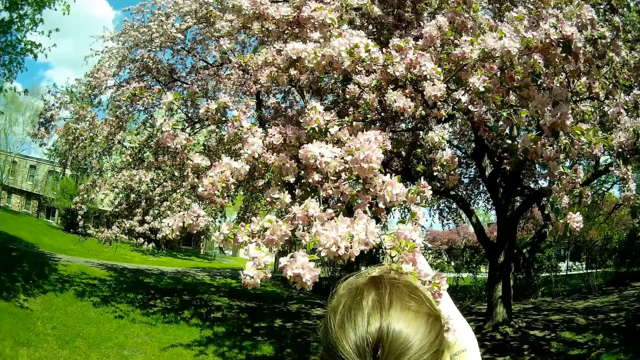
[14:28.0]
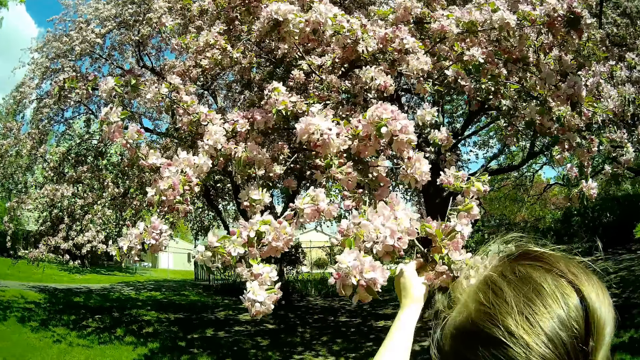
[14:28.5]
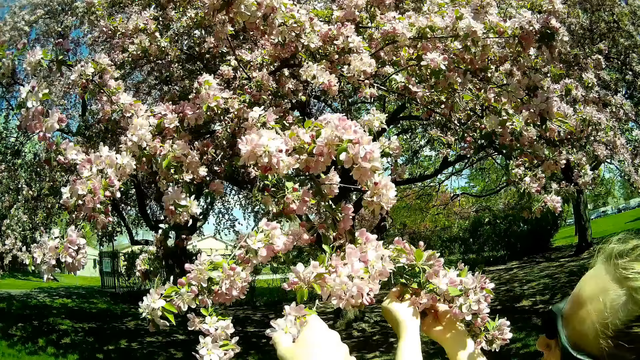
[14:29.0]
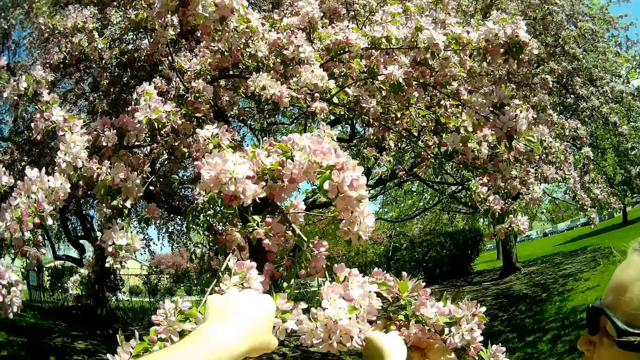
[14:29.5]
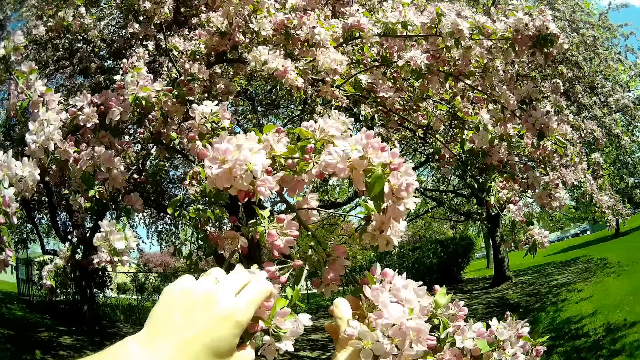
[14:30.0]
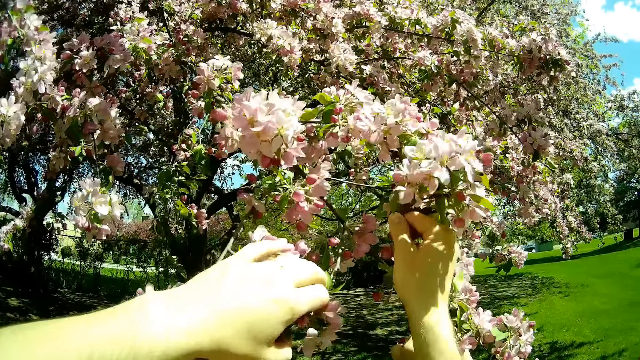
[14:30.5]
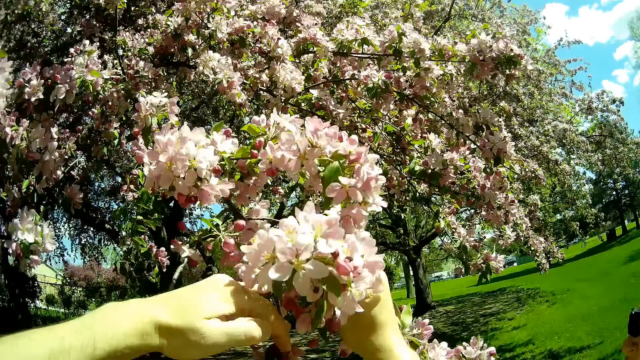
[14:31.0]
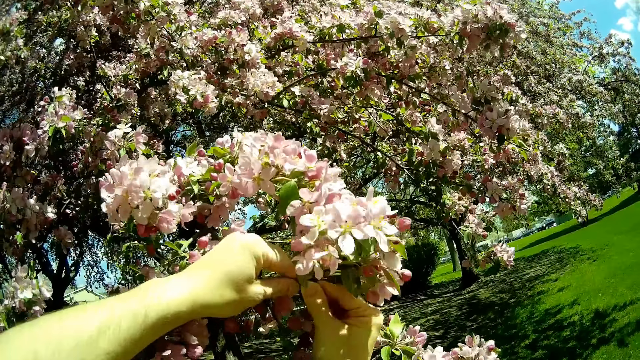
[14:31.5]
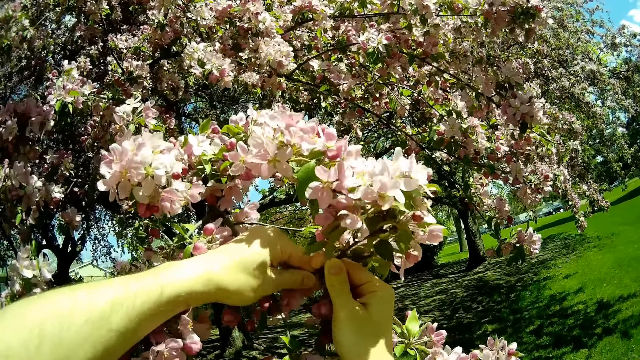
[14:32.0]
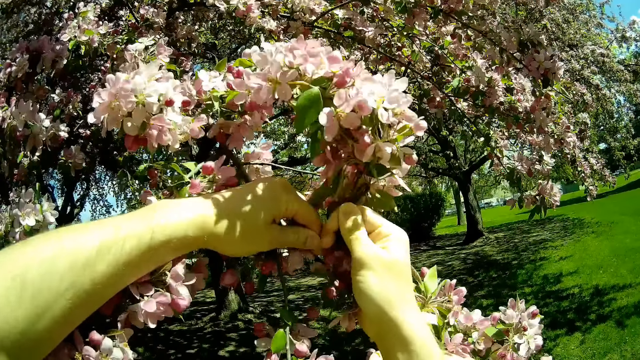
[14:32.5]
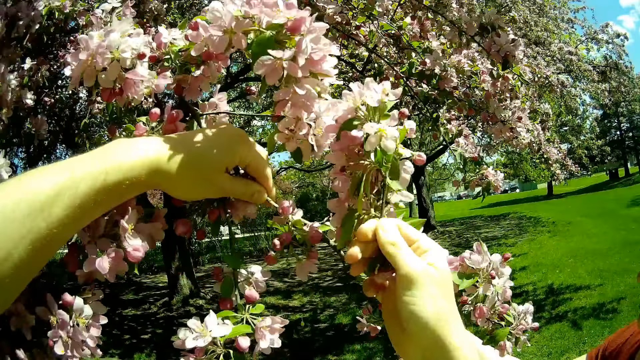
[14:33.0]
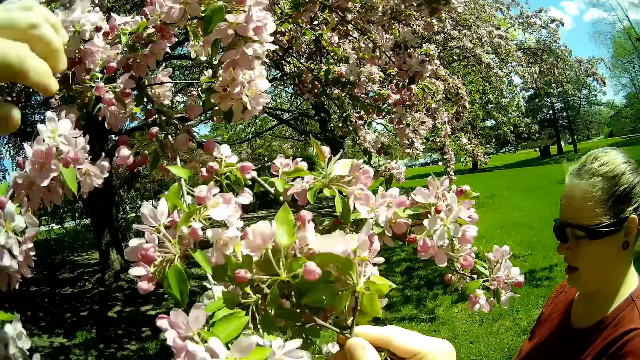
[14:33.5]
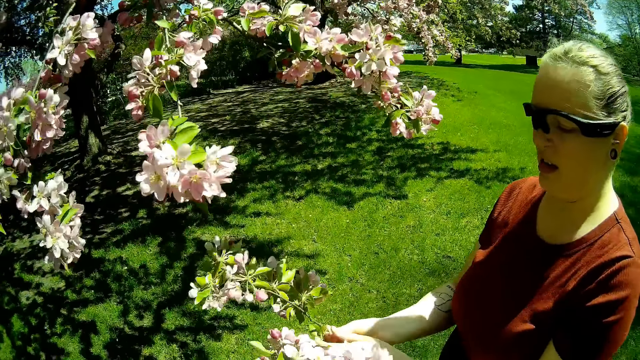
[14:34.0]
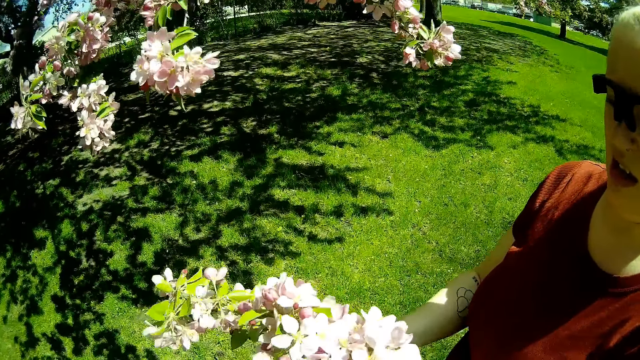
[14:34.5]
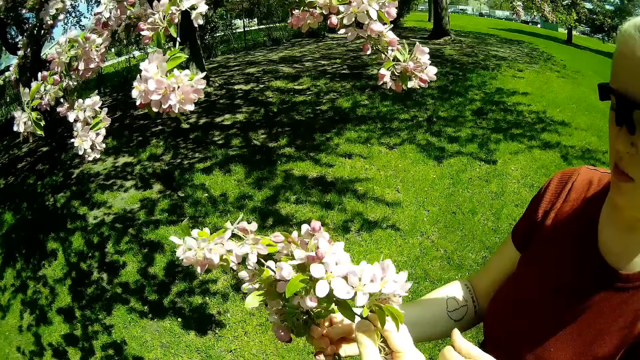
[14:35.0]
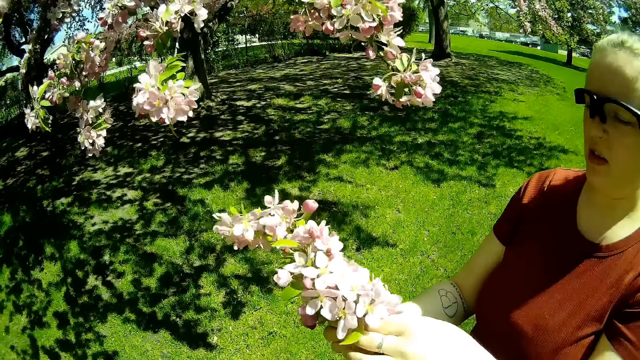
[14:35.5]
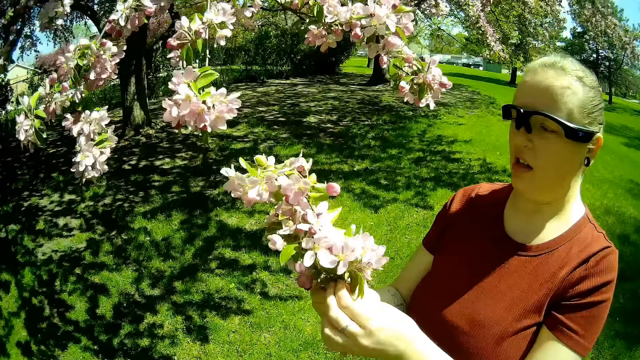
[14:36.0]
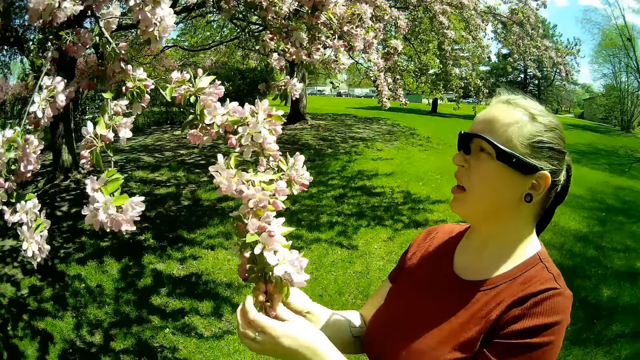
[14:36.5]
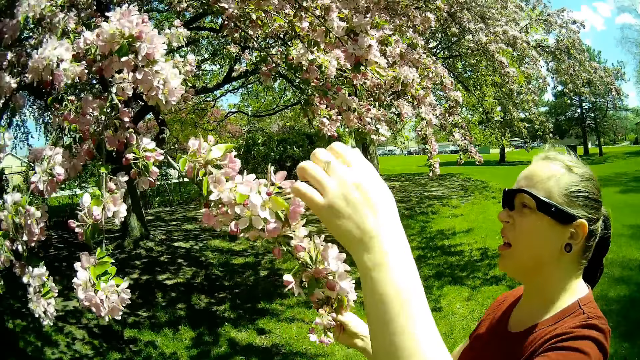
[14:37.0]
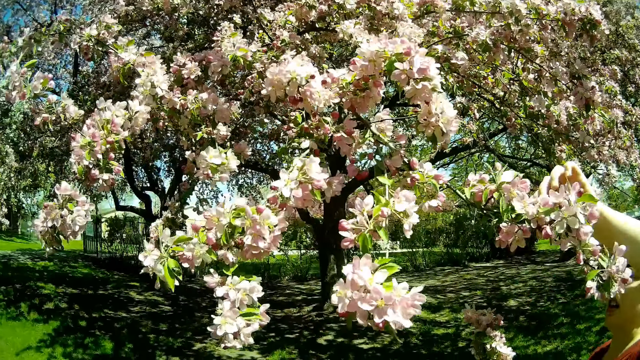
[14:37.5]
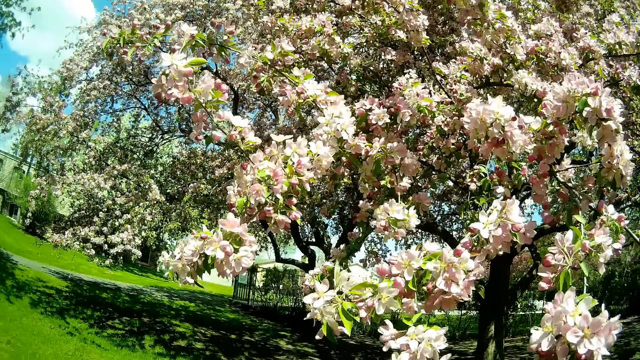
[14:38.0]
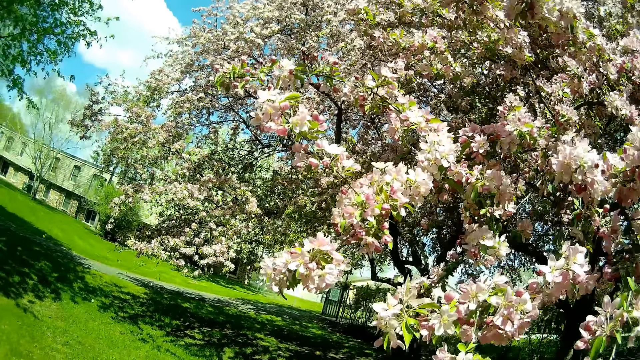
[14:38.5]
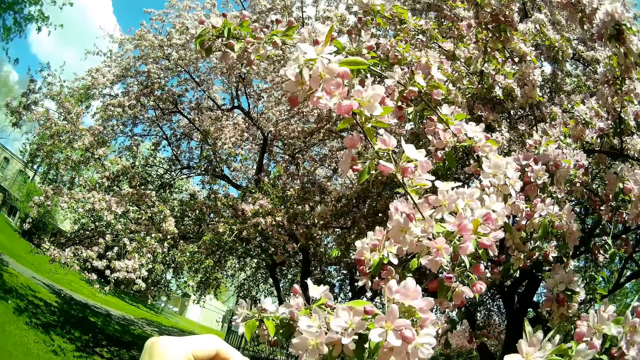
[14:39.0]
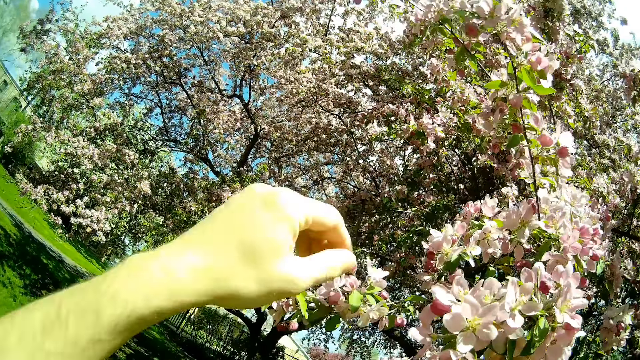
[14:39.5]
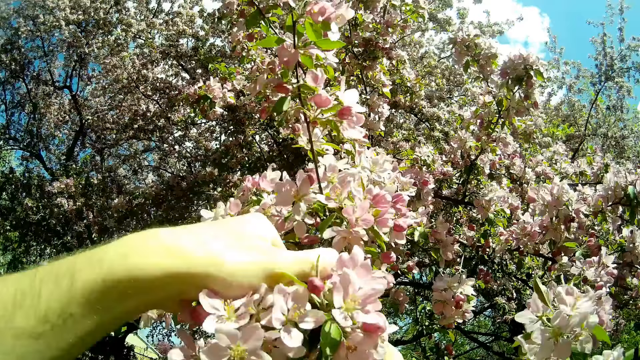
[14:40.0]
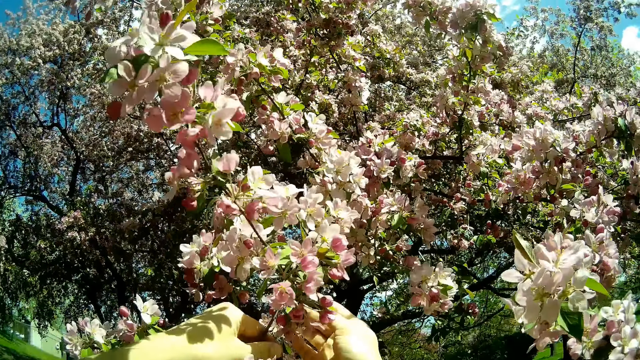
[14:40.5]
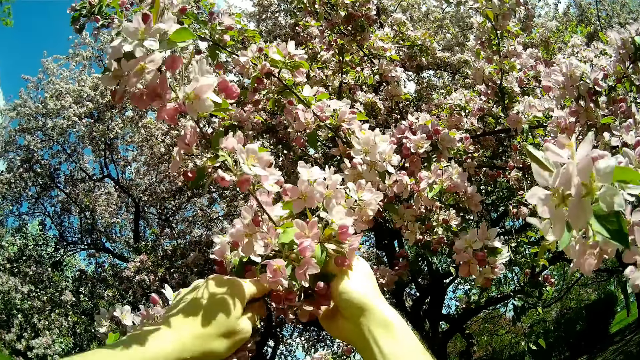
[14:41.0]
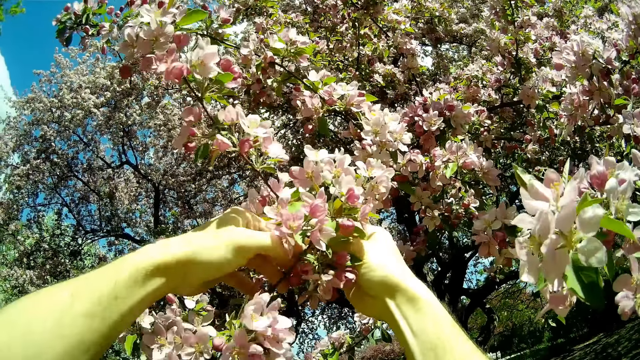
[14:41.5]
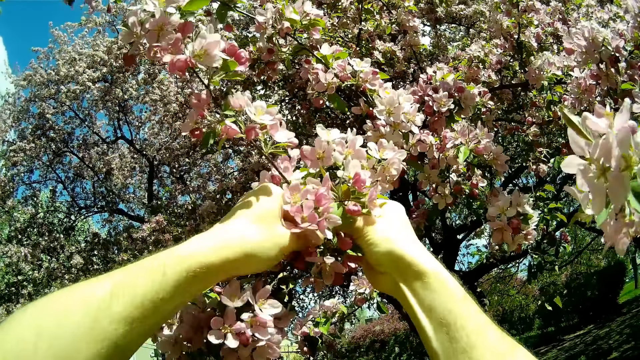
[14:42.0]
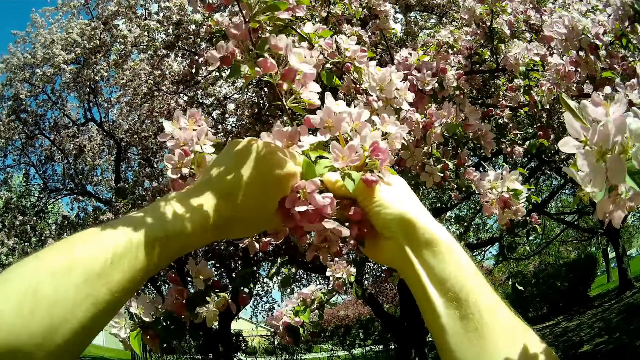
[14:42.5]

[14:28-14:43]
The camera wearer interacts with the woman. He breaks off a flower branch from the tree with both hands. He passes the flower branch to the woman with his right hand. The woman picks a flower from the camera wearer. She touches a flower branch on the tree with her left hand. The camera wearer breaks off a flower branch from the tree with both hands.

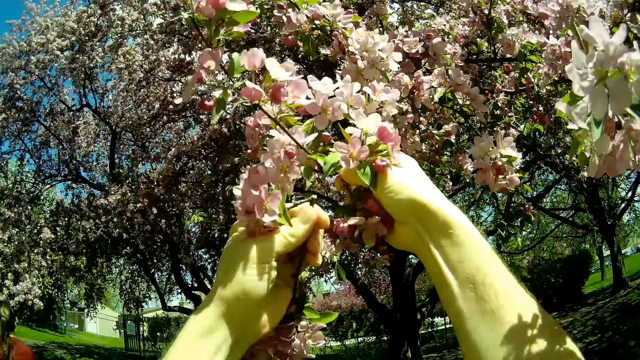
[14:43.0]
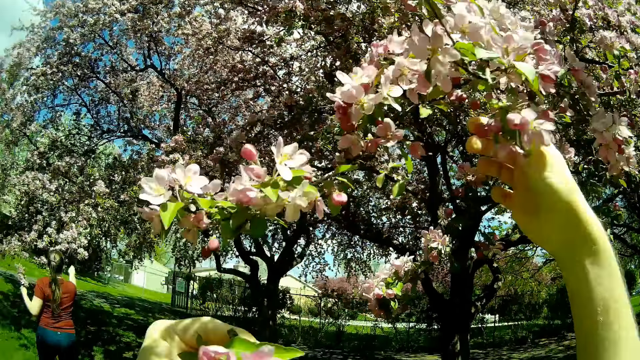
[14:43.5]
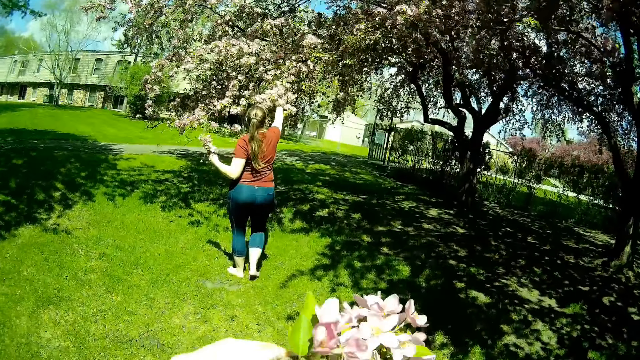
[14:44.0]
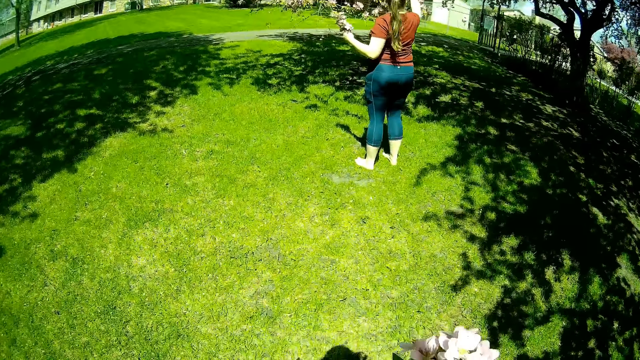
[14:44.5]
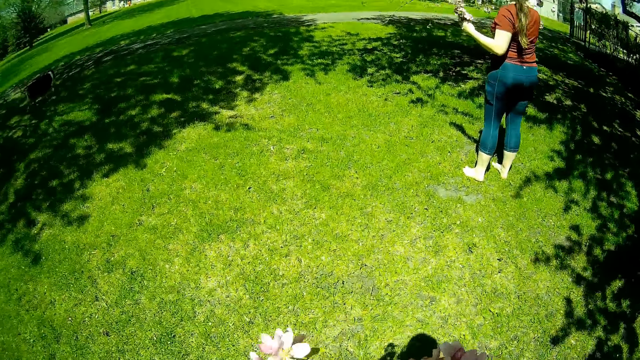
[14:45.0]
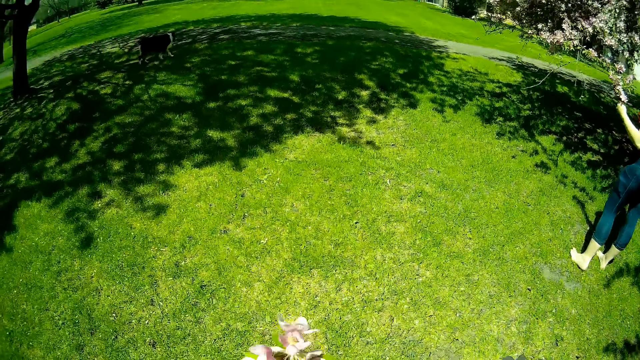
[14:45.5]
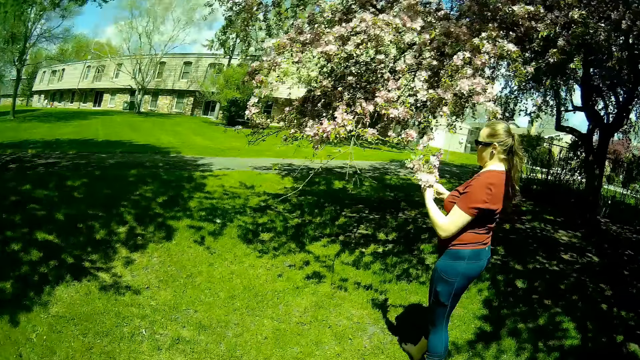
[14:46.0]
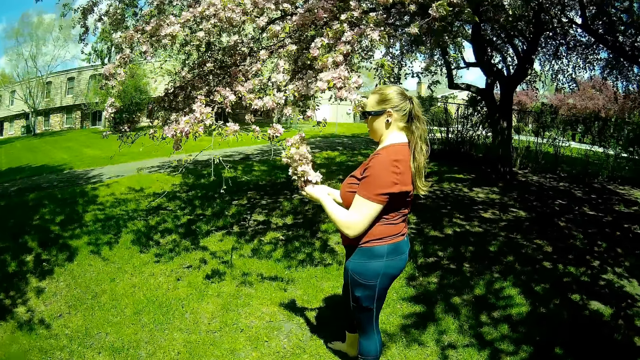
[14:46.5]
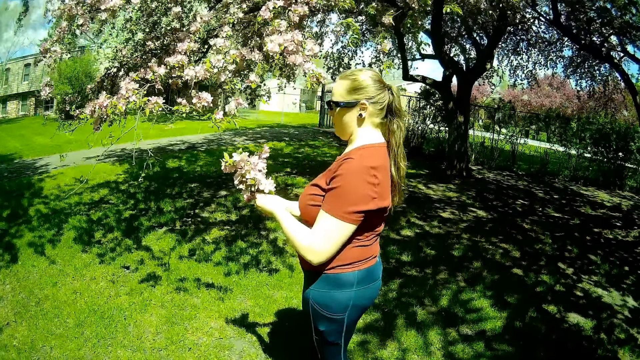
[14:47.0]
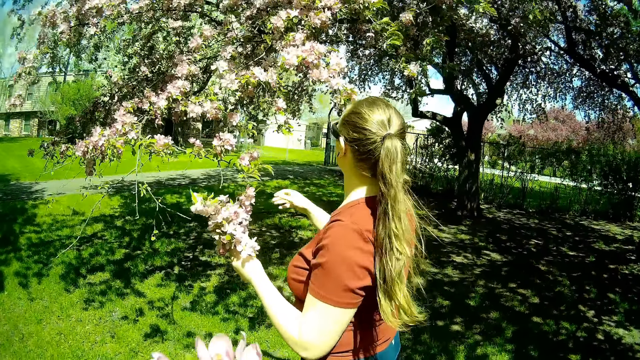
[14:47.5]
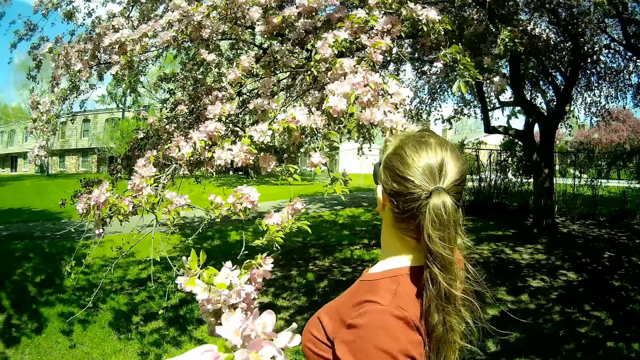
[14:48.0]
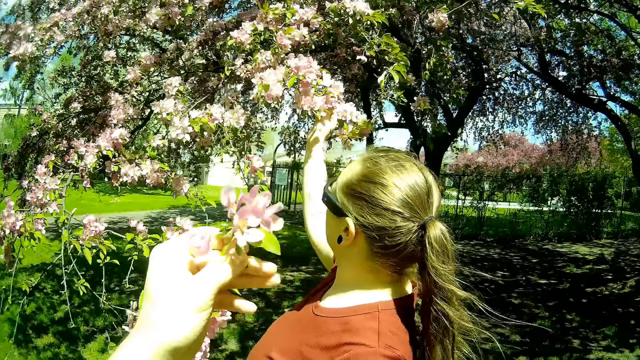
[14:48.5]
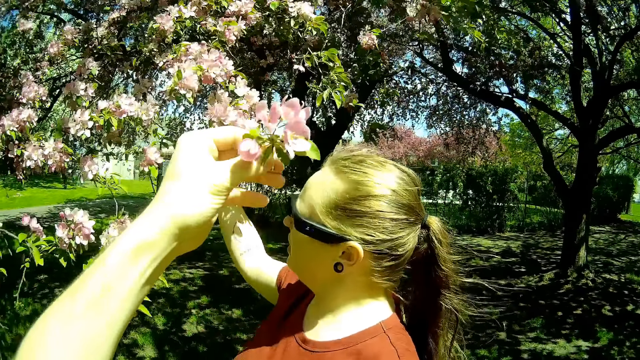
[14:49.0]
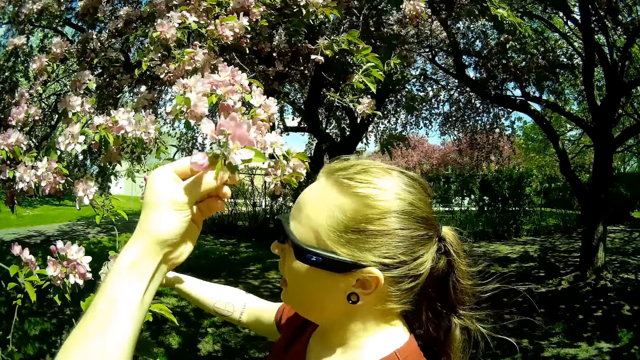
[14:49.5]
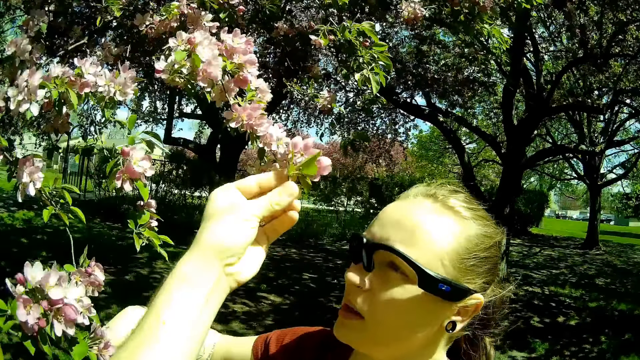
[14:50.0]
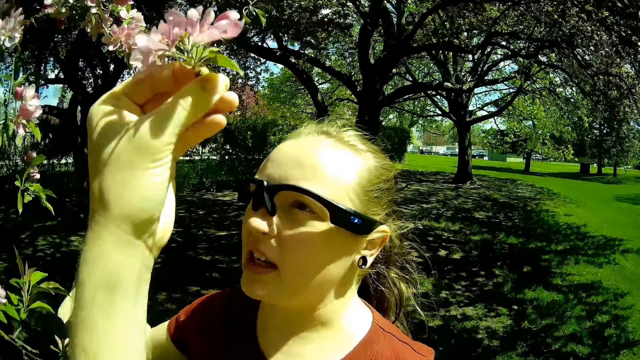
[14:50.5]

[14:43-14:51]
The woman breaks off a flower branch from a tree with her right hand. The camera wearer walks down the lawn towards the woman. The woman reaches for a flower branch on the tree with her right hand.
